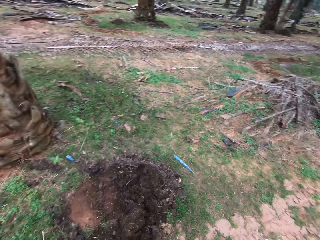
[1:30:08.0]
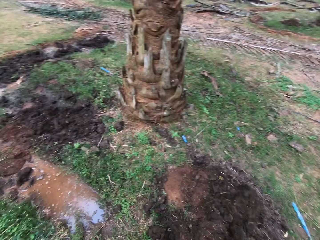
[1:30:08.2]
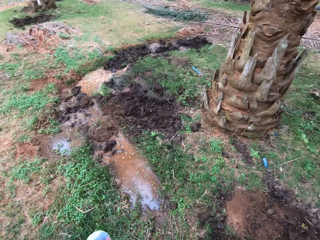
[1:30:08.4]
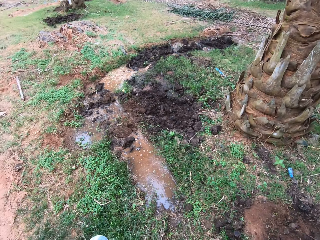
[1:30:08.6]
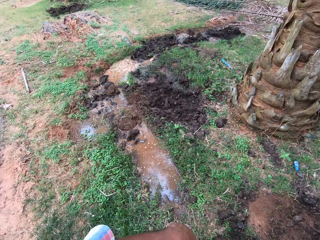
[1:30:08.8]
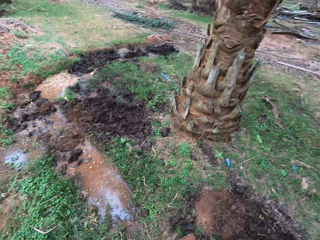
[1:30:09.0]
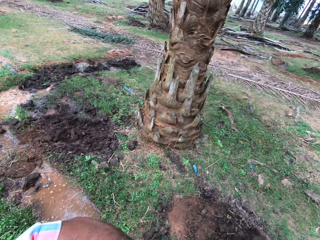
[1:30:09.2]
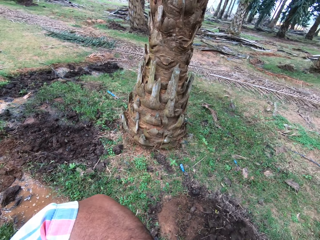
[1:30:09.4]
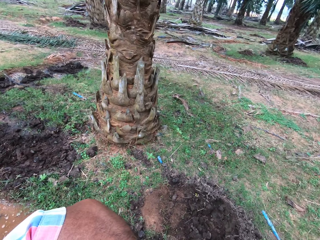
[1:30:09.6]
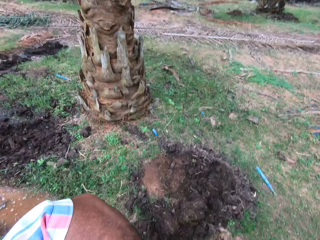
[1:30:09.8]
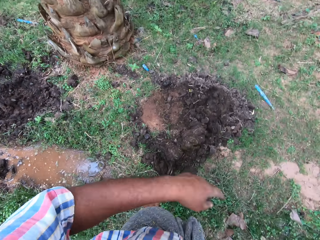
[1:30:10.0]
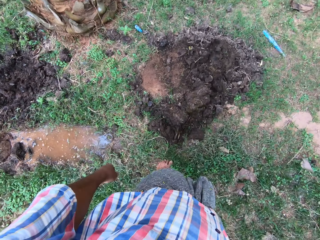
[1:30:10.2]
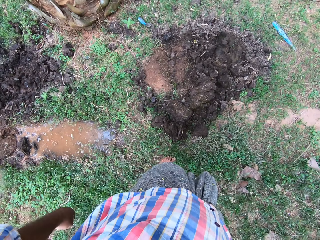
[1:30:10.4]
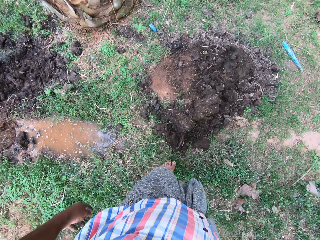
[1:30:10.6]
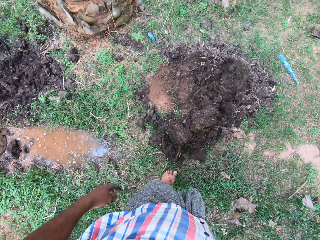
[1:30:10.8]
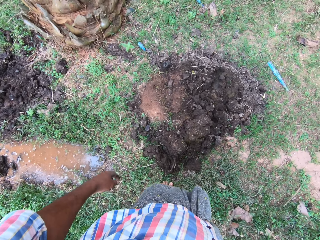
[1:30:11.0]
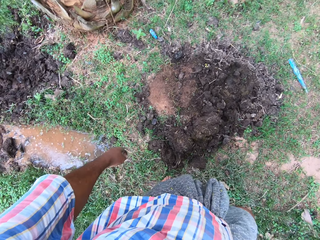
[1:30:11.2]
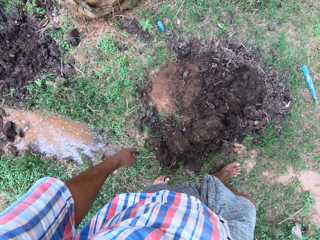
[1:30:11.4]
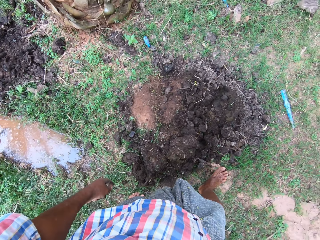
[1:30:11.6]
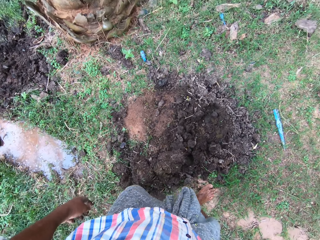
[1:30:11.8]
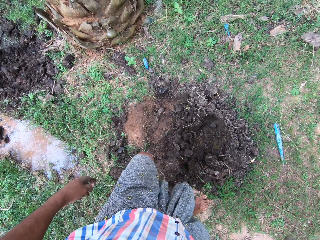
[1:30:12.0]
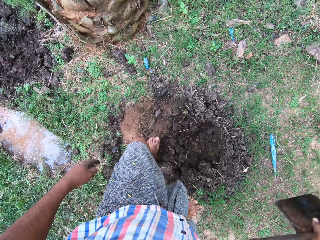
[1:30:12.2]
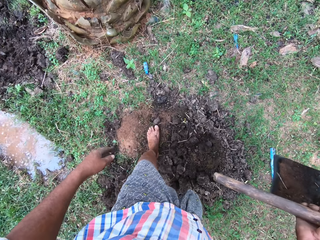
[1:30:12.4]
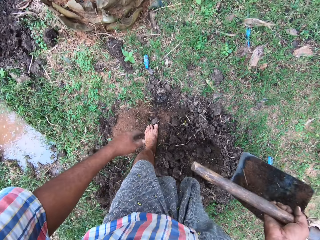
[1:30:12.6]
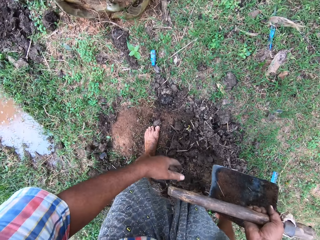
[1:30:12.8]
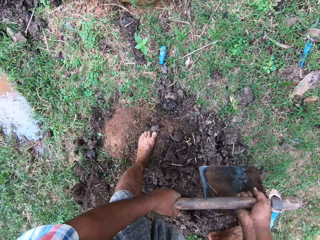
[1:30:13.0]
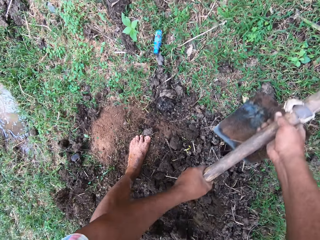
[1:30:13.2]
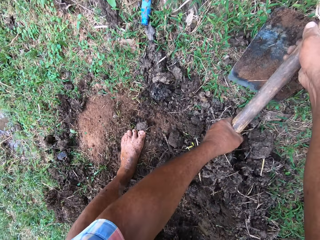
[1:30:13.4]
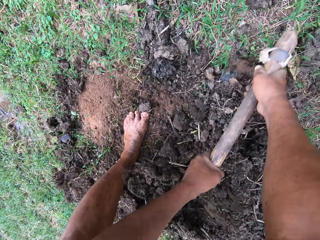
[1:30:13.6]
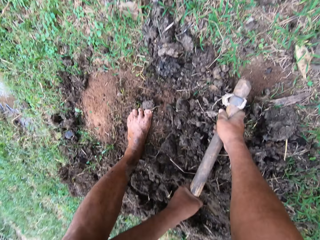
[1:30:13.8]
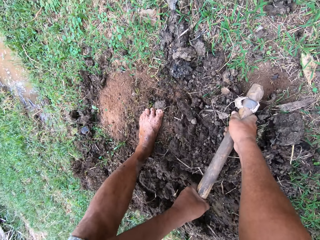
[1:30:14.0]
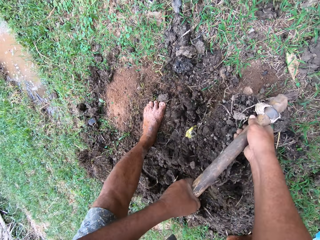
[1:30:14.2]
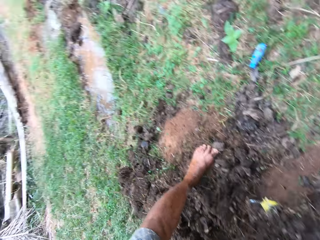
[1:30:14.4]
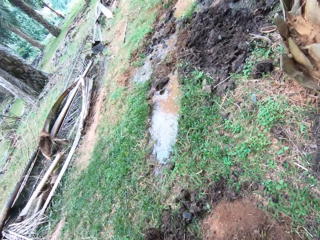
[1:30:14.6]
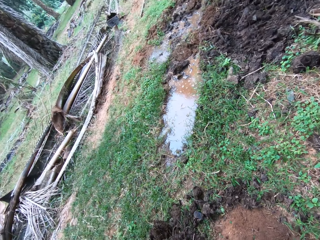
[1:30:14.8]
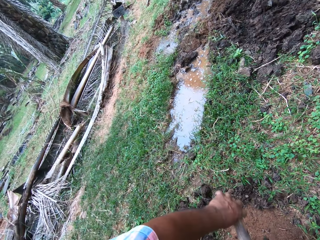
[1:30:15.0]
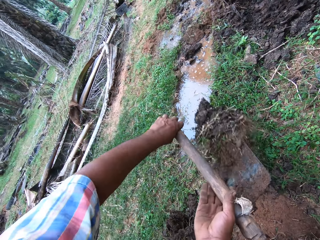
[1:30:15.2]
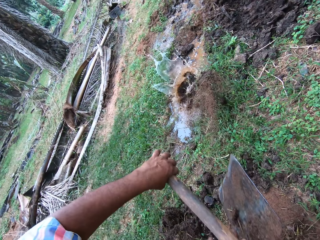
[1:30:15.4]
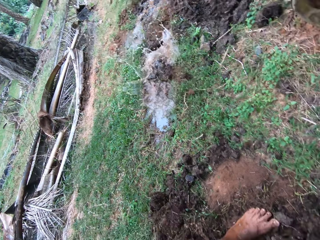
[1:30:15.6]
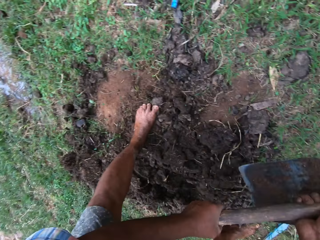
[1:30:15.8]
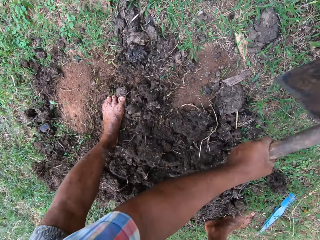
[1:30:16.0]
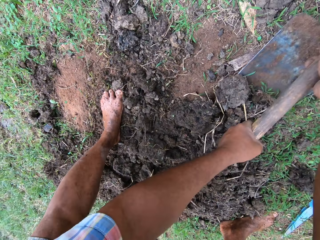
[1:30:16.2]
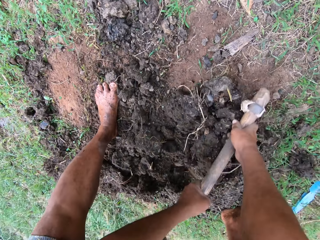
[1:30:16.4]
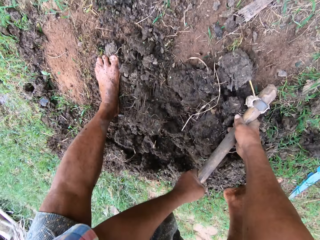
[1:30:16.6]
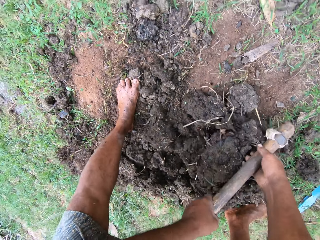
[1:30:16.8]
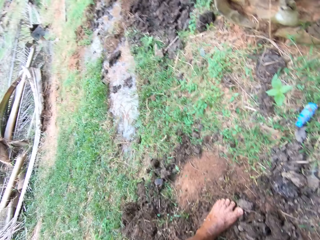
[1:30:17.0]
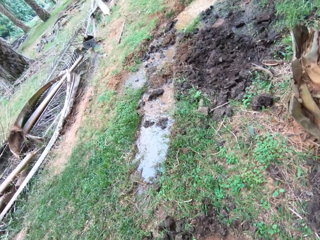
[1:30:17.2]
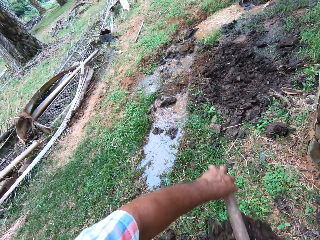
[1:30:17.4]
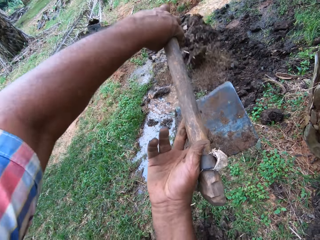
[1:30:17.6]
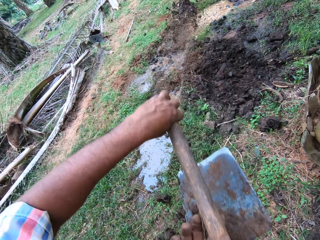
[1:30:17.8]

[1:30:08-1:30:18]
The camera wearer walks around the compound. He hoes the farm land with the hoe in his hands. He scoops soil with the hoe, pours the soil in the water, mixes the soil with water and collects the soil using the hoe.

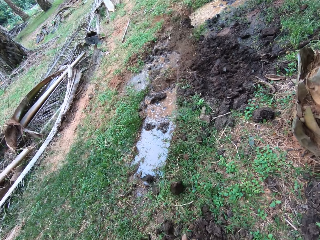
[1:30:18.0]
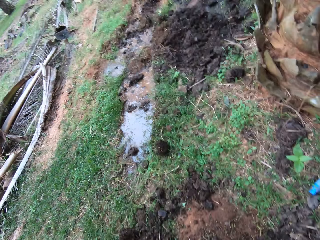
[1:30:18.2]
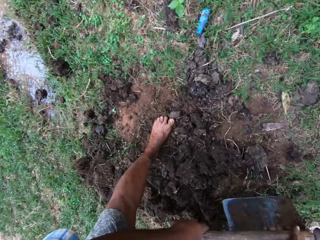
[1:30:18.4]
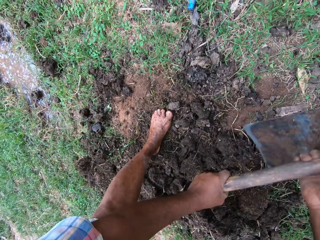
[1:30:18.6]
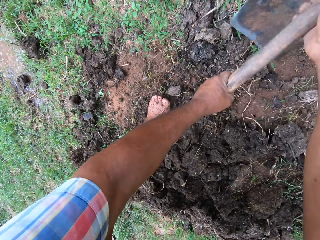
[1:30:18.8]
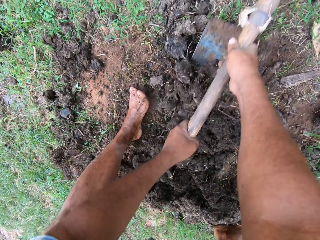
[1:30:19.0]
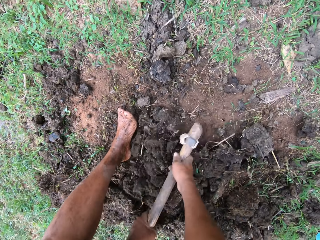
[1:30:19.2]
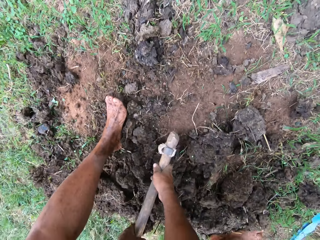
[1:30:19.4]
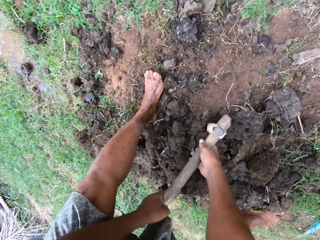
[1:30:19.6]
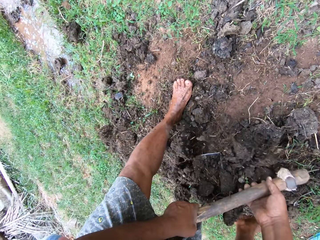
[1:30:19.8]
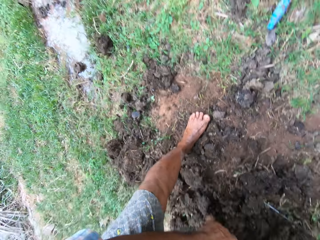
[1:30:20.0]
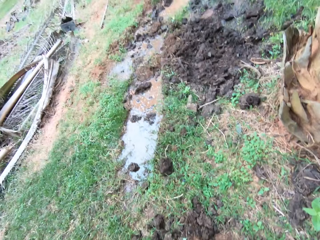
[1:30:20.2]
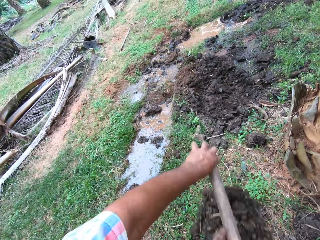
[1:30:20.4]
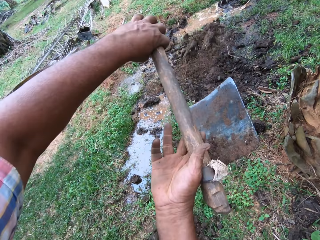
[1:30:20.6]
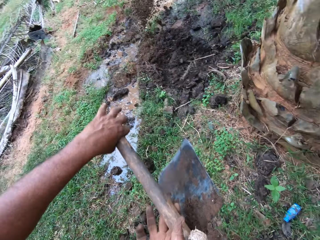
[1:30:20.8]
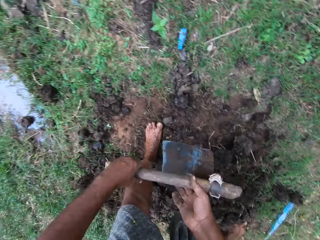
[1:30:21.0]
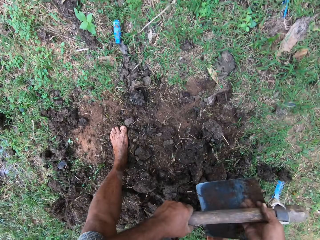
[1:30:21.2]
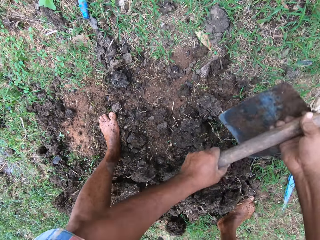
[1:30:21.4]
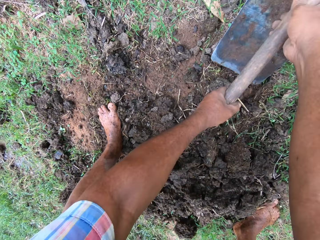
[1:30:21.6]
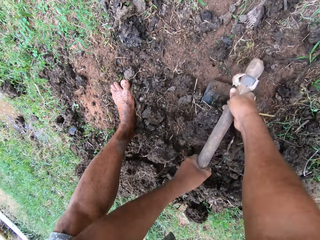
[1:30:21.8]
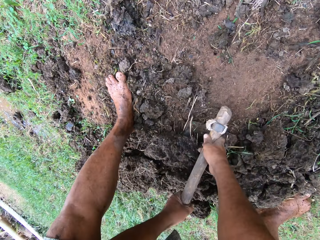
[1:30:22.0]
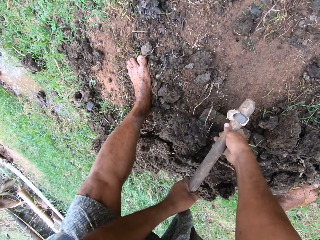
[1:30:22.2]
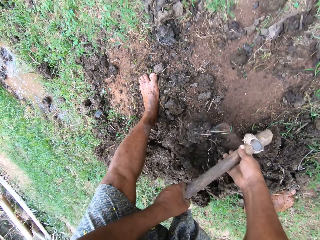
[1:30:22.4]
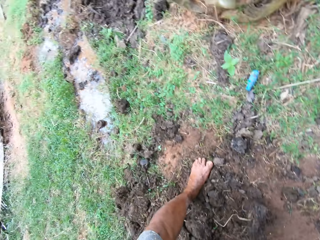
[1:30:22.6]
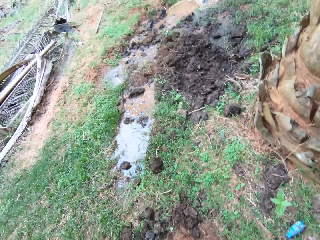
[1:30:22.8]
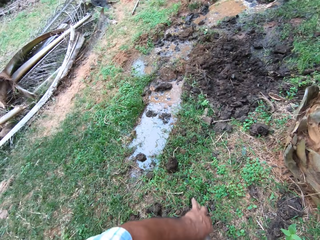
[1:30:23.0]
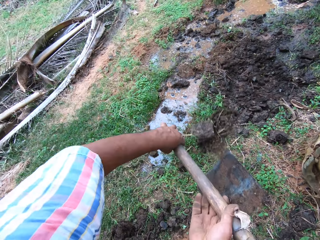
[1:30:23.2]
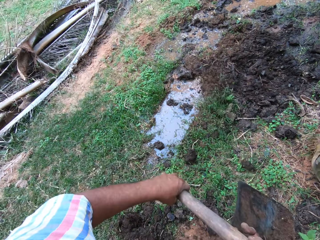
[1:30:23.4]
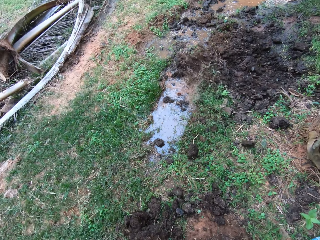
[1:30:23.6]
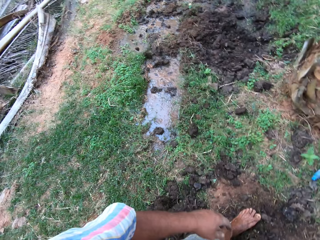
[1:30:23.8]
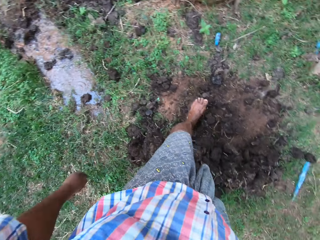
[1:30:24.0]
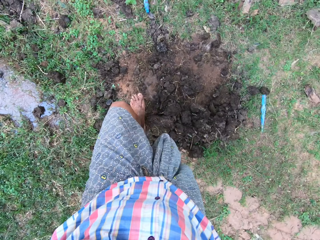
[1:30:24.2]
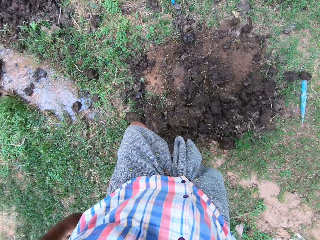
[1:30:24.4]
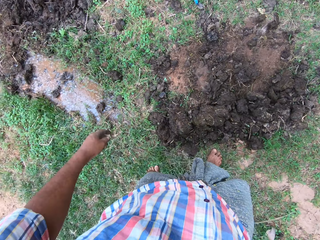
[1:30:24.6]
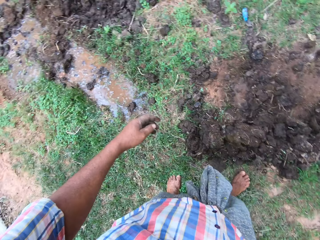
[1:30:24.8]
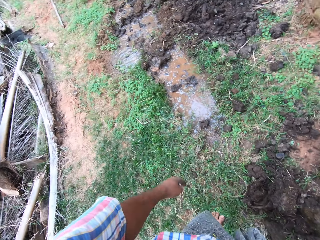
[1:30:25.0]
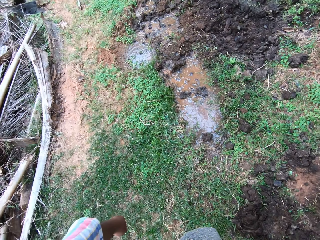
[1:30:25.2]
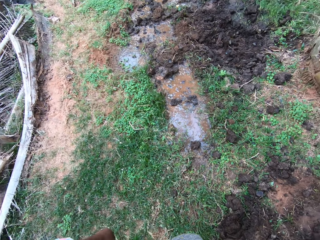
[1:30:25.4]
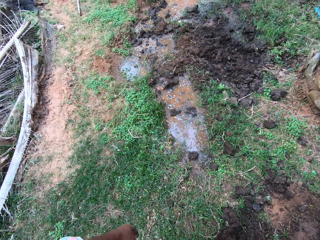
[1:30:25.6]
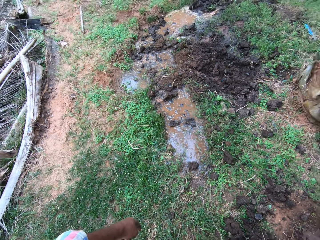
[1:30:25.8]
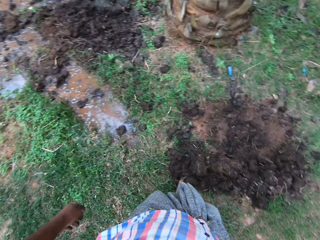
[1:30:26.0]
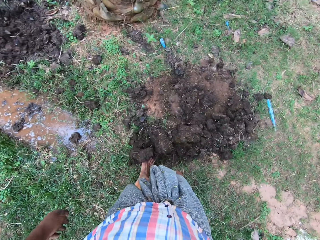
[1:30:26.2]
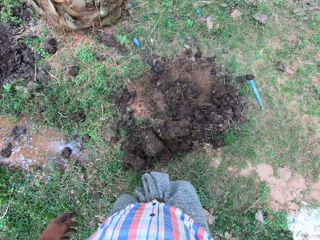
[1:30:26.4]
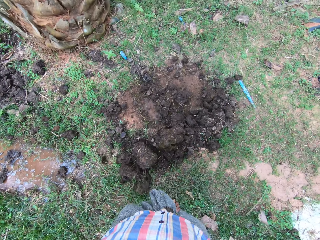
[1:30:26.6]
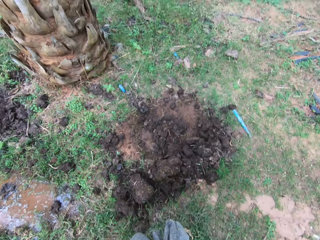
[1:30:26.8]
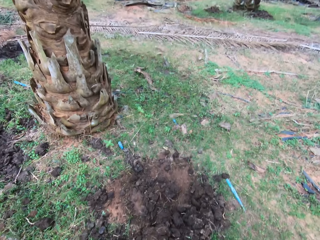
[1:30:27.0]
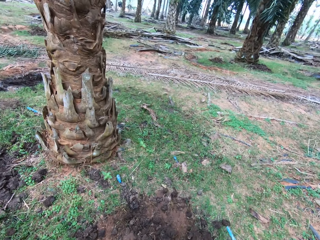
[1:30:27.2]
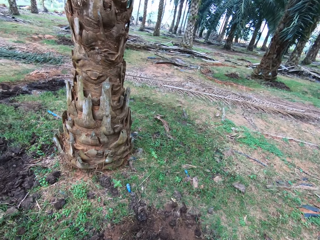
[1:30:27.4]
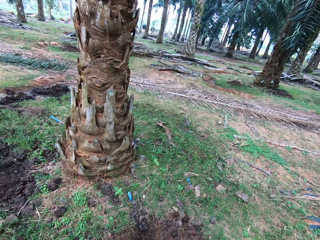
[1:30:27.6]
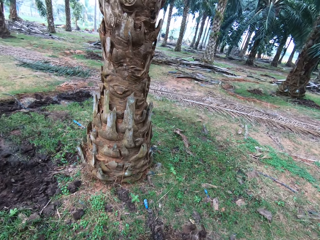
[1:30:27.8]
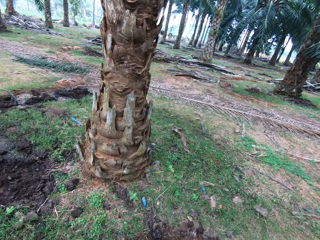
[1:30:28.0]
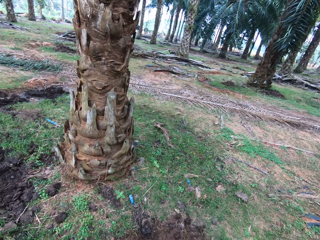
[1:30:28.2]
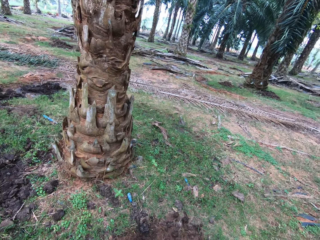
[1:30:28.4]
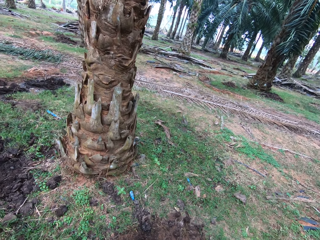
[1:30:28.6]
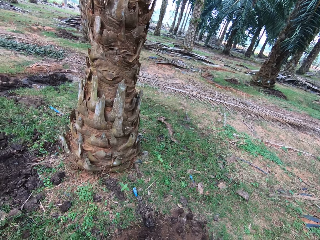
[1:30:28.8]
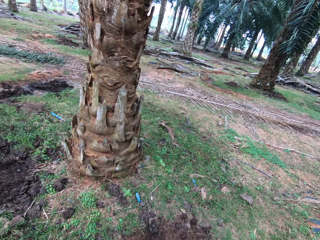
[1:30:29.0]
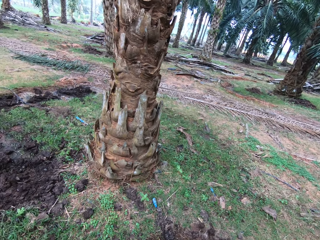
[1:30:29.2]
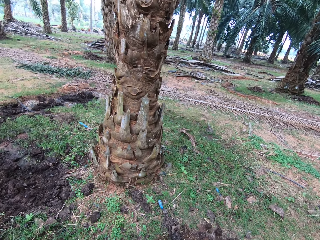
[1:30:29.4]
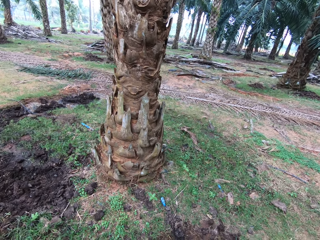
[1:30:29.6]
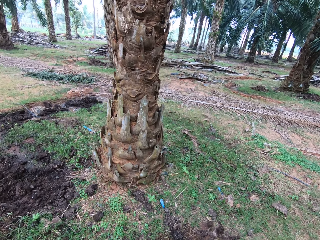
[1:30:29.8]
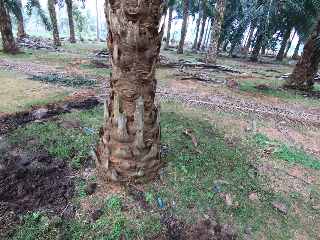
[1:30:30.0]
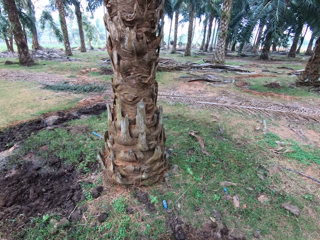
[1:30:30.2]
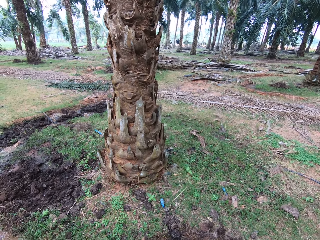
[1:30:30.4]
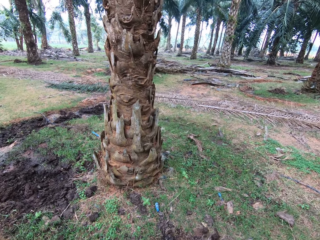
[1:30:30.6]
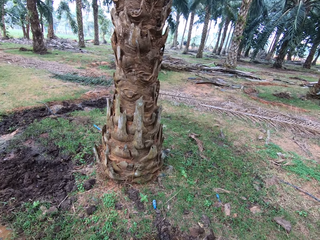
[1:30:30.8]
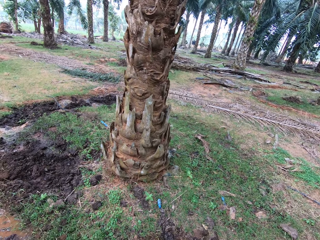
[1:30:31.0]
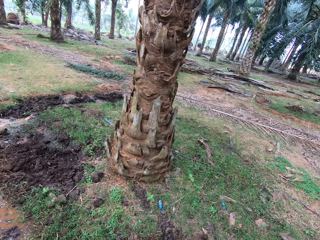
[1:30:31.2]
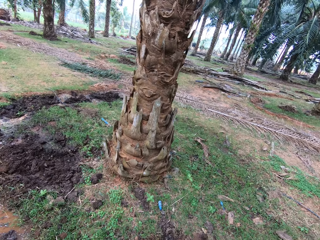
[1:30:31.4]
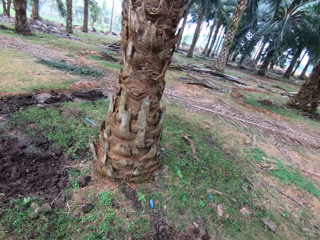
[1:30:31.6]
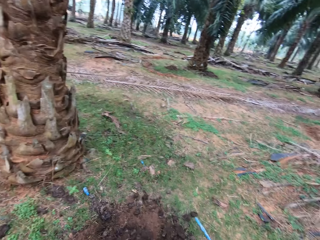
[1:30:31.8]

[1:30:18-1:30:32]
The camera wearer pours the sand. They mix soil with water, collect the soil using a hoe, pour the sand, mix the soil with water, collect the soil using the hoe, pour the sand, mix the soil with water, look around and breathe out.
